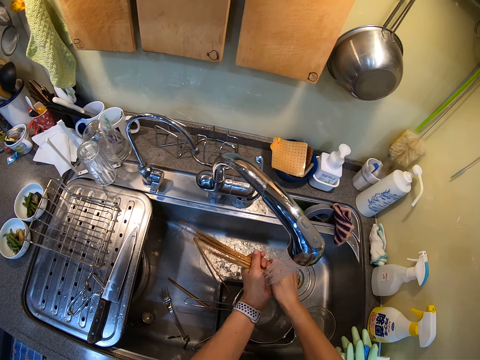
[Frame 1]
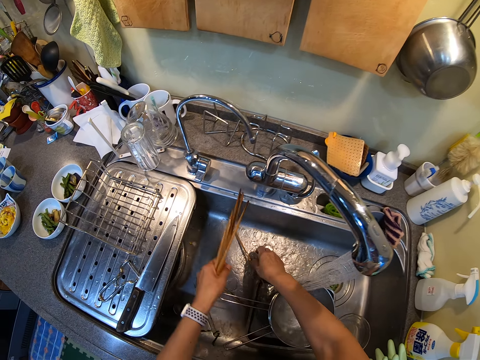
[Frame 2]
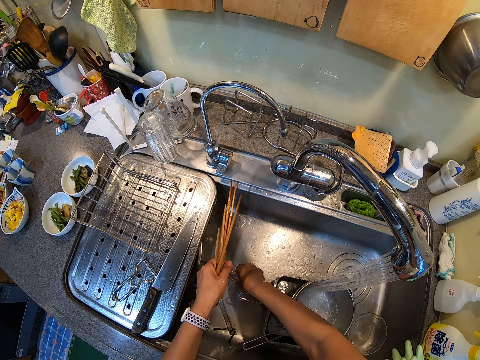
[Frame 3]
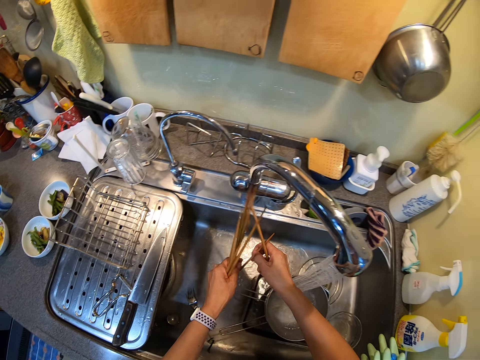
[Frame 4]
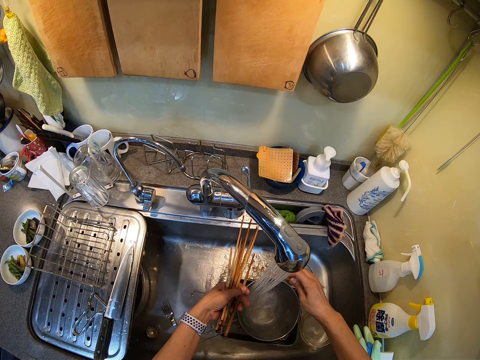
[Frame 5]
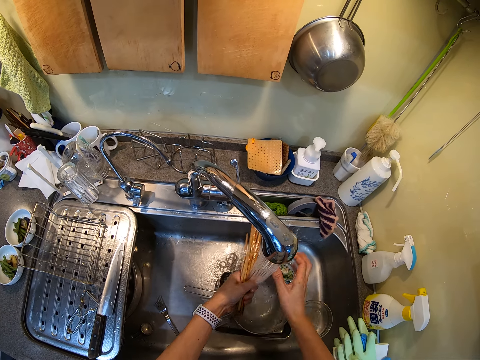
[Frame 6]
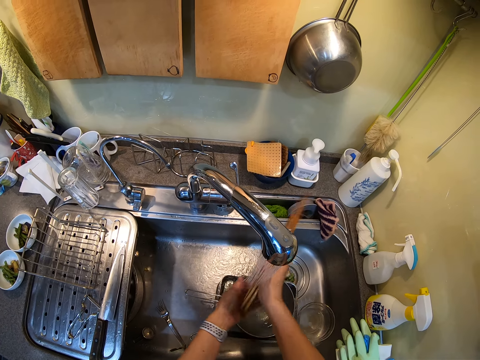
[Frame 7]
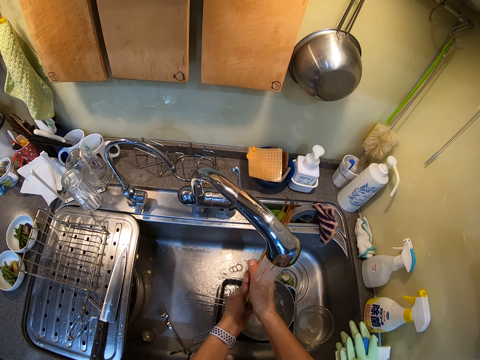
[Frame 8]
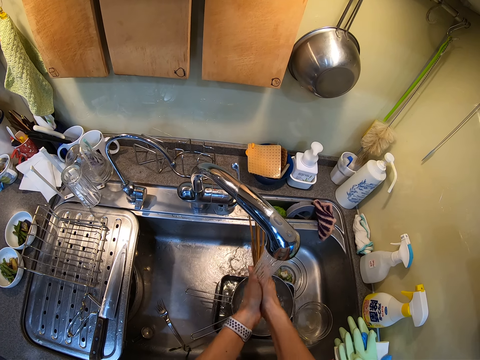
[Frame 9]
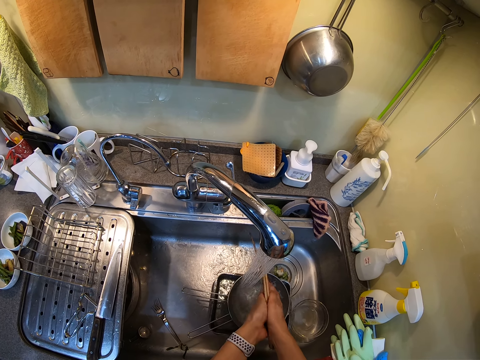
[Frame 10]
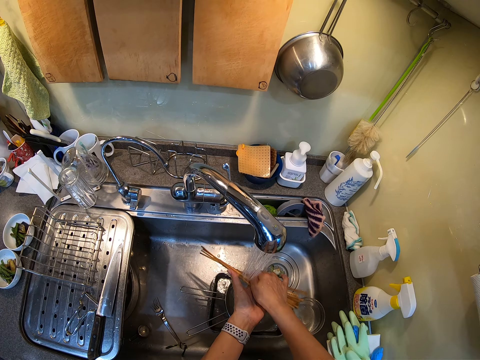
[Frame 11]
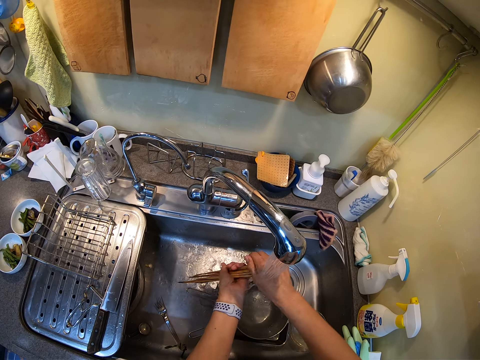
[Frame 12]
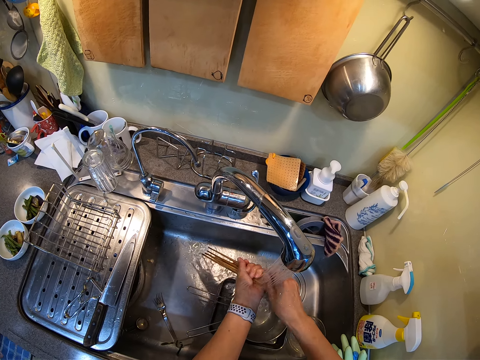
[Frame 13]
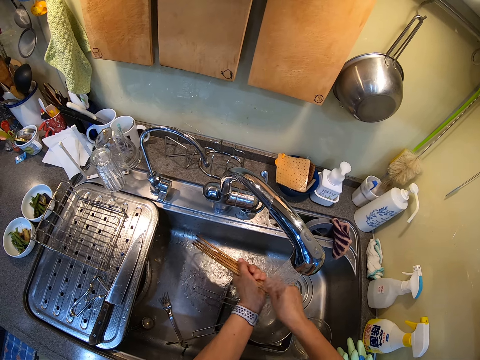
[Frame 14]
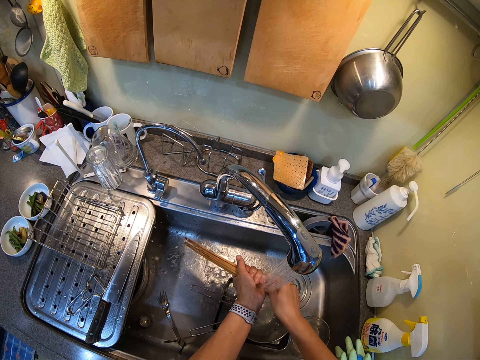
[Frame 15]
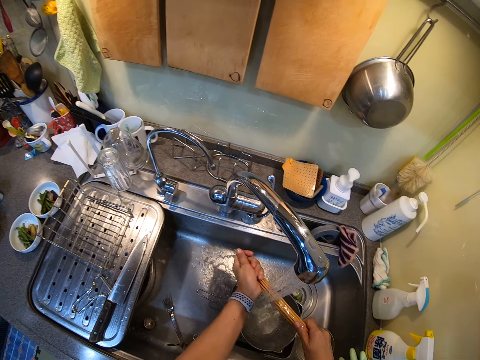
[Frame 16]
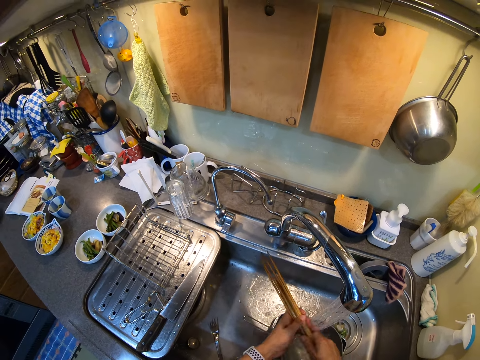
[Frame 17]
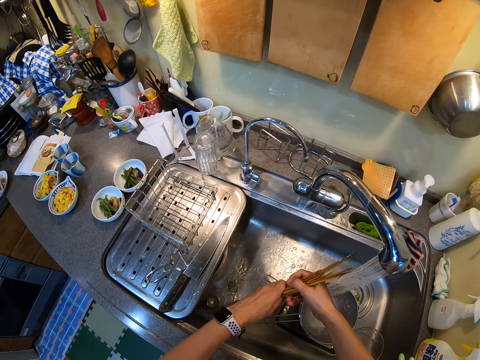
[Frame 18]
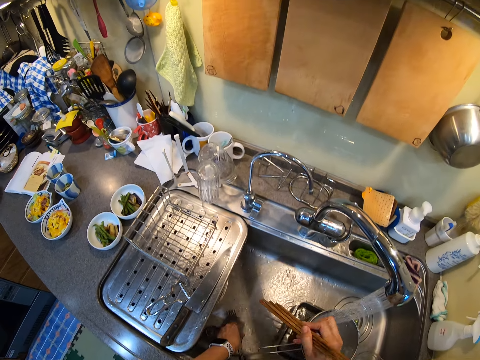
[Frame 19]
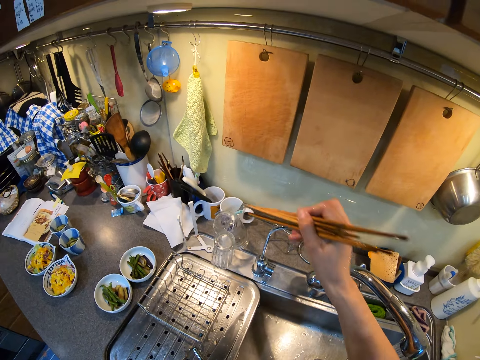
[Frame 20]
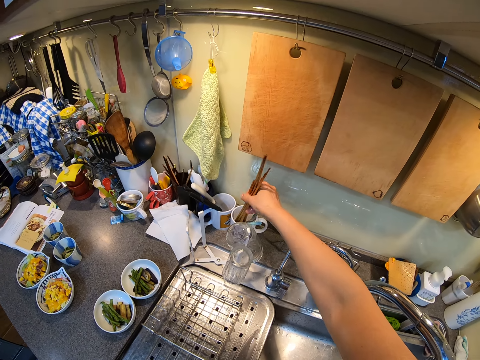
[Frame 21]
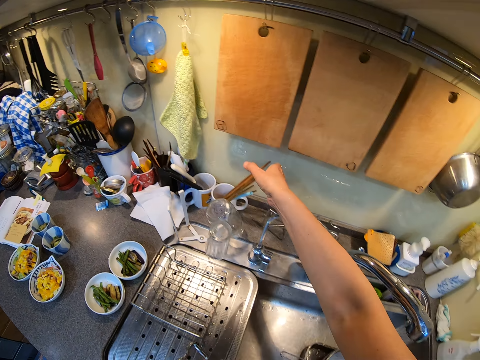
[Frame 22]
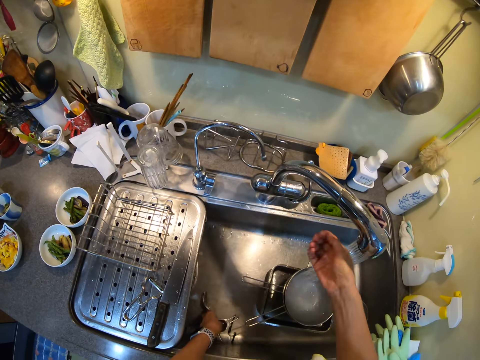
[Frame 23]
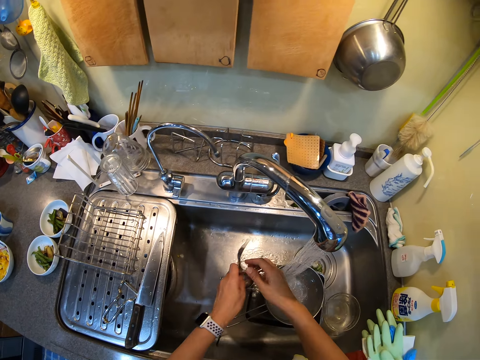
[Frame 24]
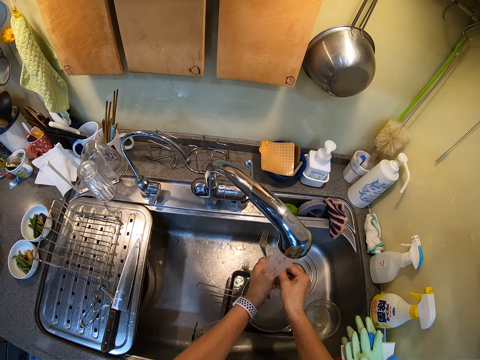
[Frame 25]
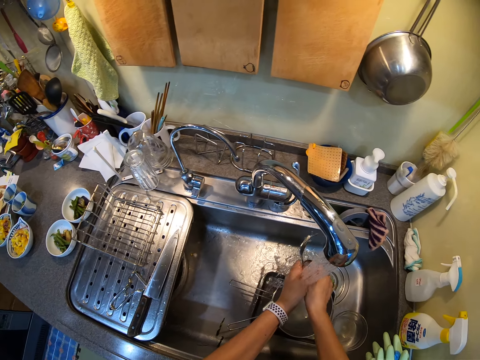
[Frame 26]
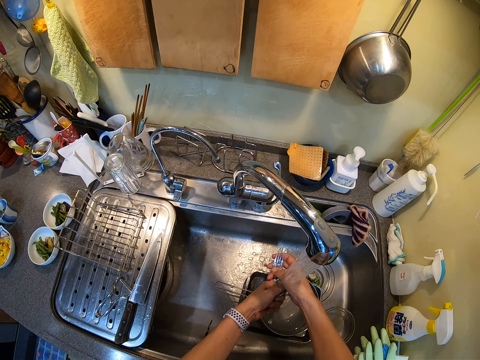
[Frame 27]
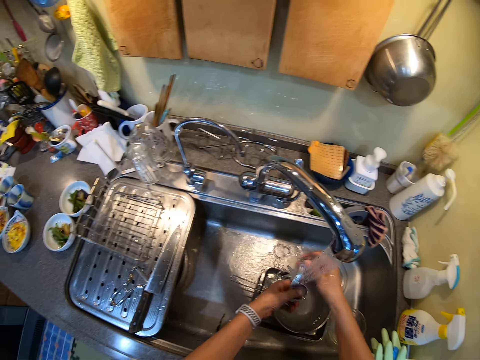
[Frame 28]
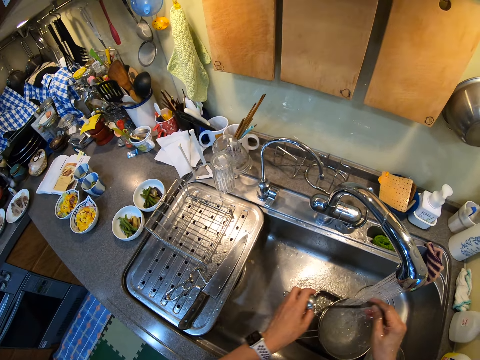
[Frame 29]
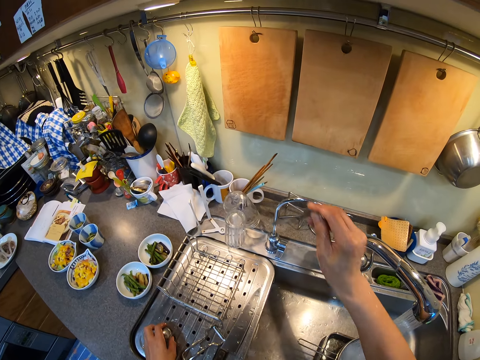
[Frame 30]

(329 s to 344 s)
The camera wearer picks up the chopsticks. They wash the chopsticks. They place the chopsticks in the cup. They wash the fork.

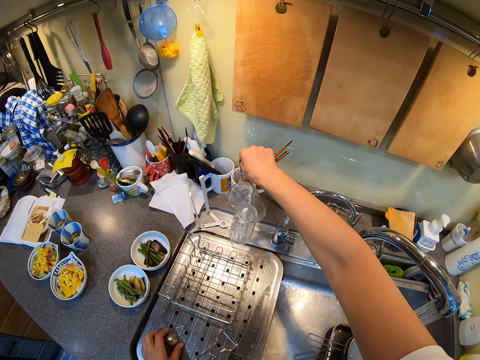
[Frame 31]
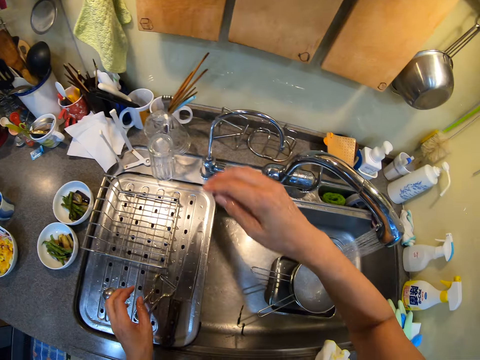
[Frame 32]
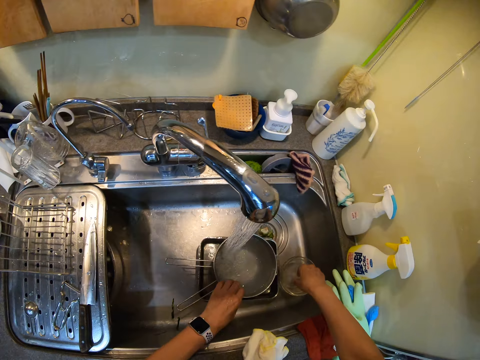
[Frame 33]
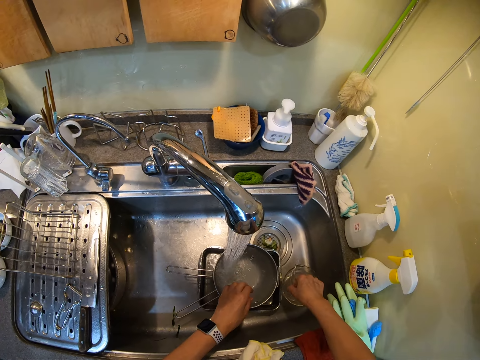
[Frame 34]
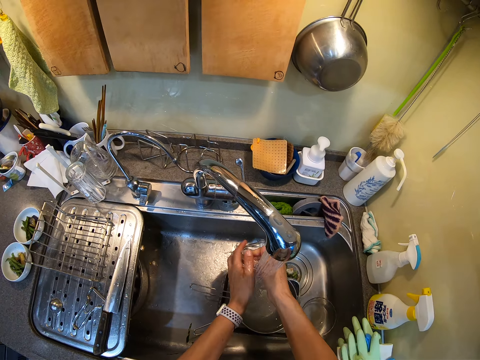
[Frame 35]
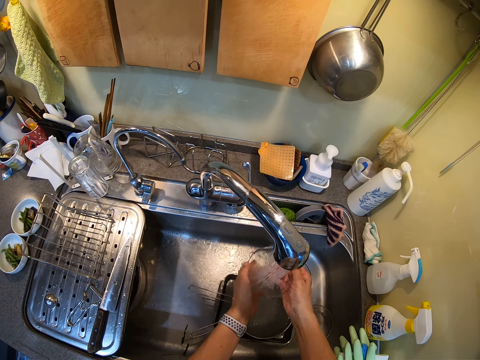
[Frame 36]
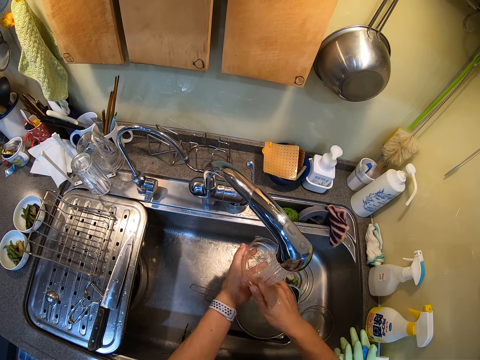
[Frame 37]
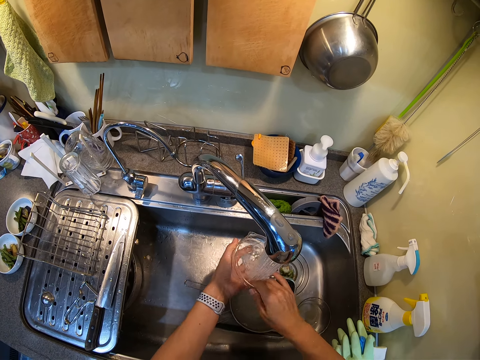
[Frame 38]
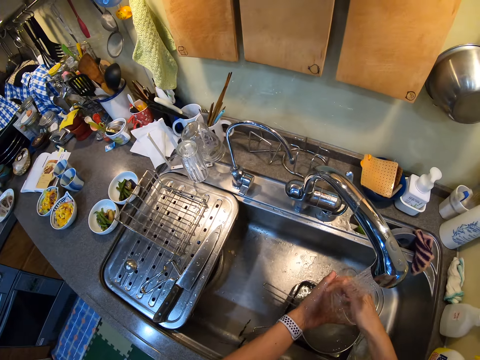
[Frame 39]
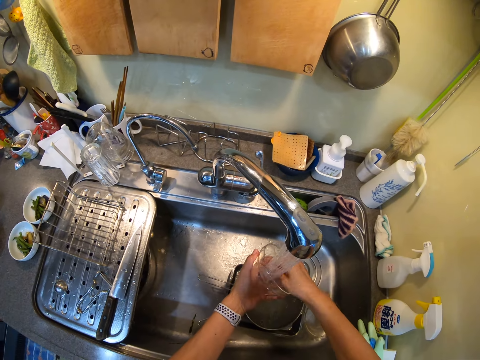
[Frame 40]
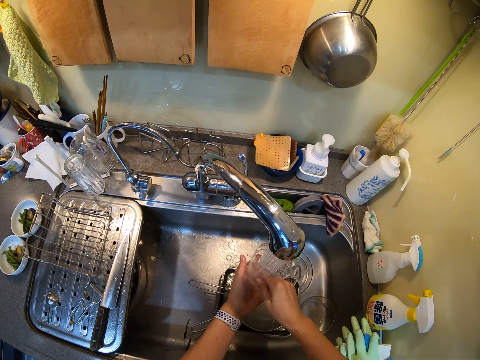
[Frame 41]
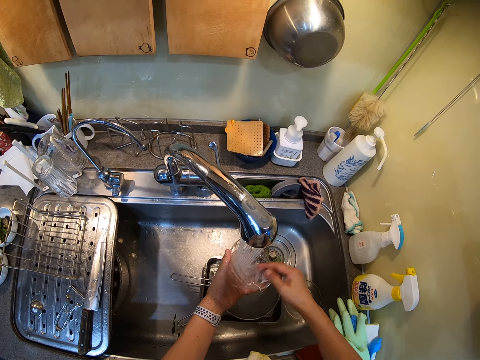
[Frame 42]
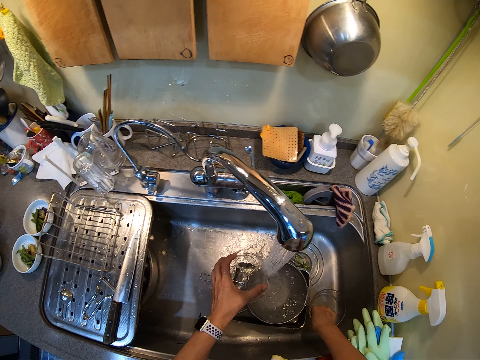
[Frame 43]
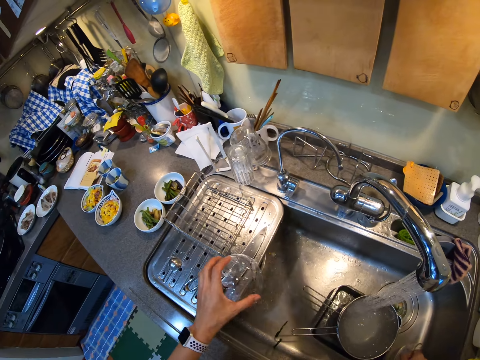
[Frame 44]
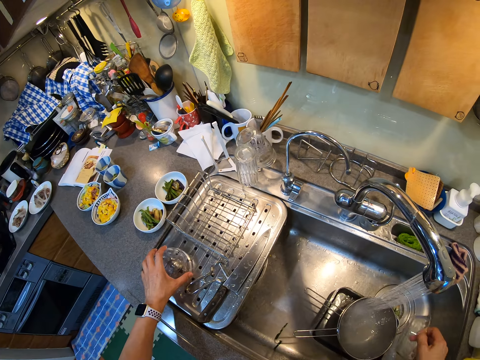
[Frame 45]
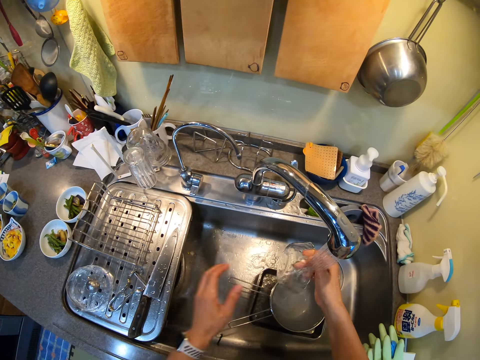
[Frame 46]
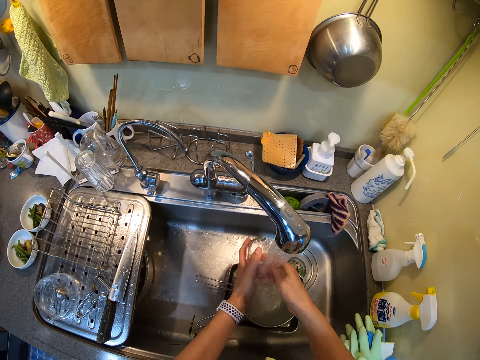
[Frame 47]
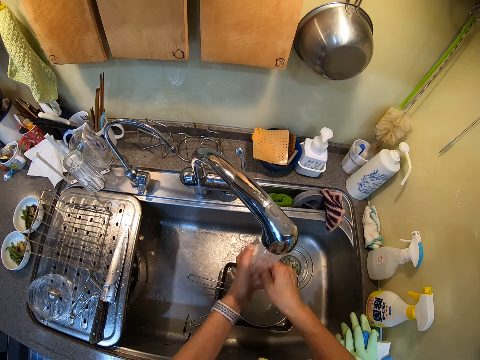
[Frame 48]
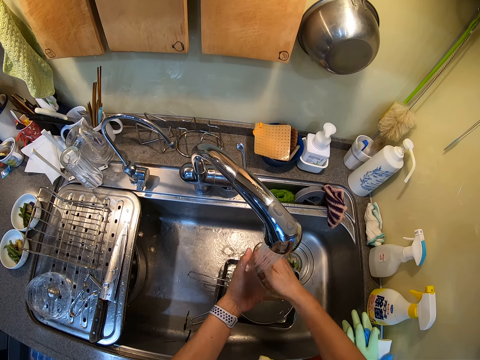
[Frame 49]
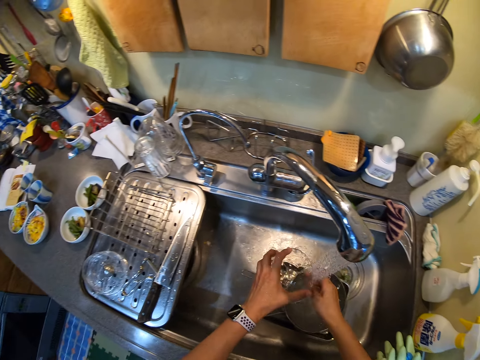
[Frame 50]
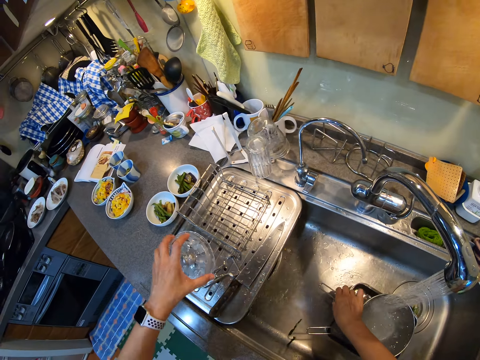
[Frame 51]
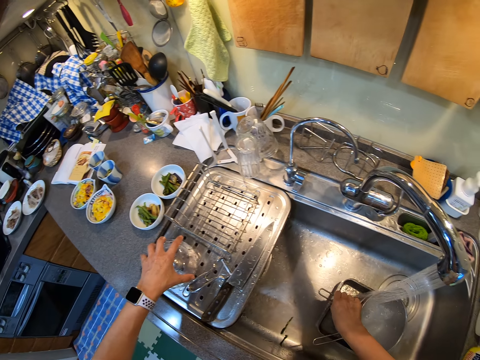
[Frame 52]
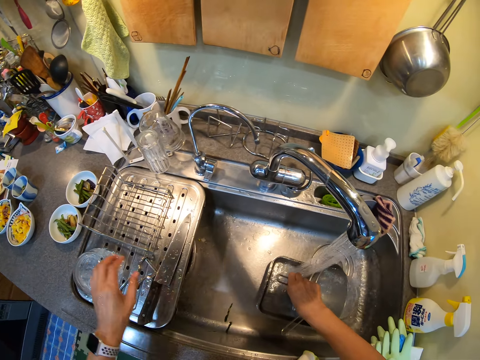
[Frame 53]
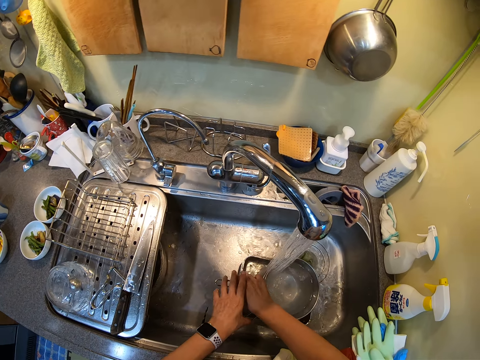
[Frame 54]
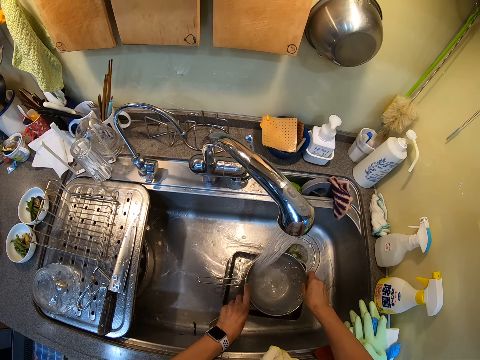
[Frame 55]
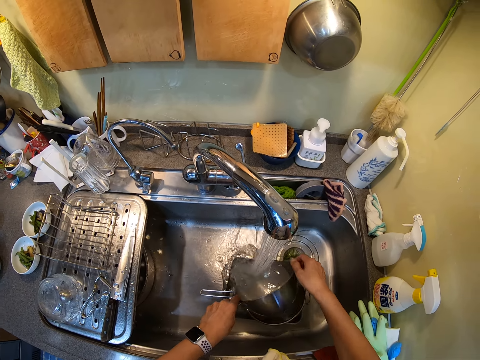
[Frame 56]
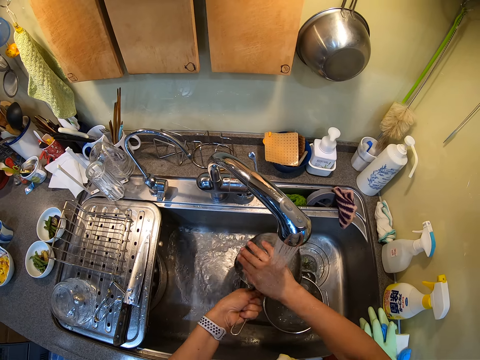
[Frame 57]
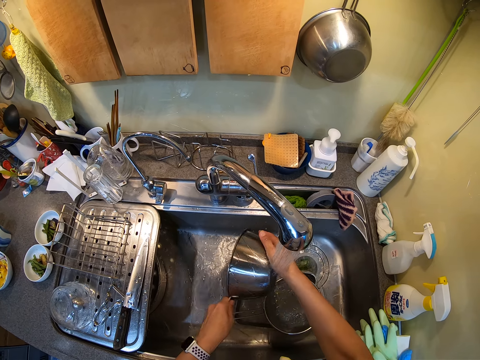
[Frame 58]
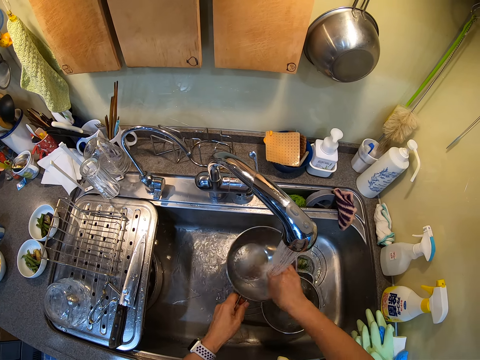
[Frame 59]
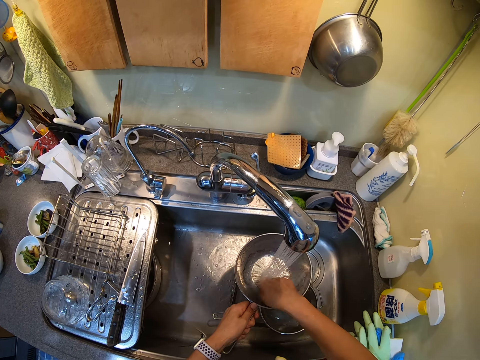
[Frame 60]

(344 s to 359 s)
The camera wearer places the fork in the cup. They pick up the bowl. They wash the bowl. They place the bowl on the sink. They wash the bowl. They place the bowl on the sink. They wash the aluminum basin.
